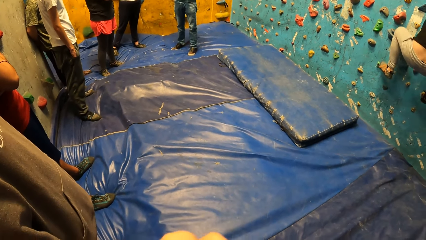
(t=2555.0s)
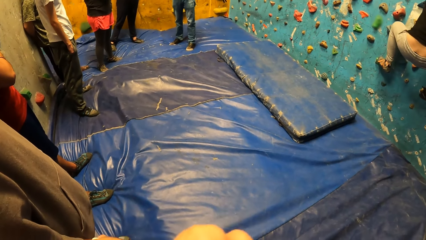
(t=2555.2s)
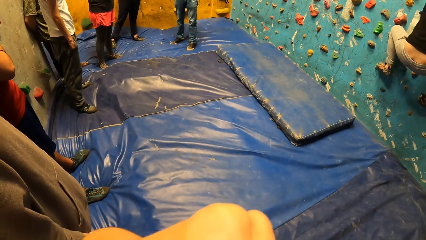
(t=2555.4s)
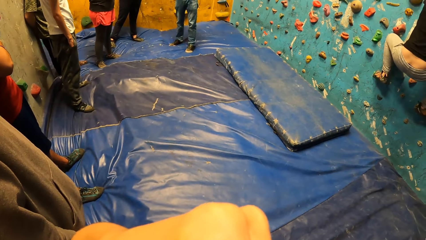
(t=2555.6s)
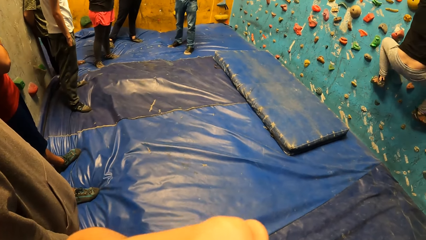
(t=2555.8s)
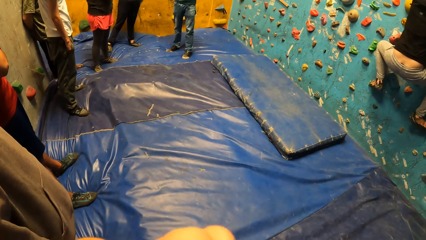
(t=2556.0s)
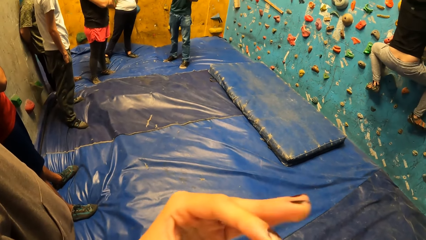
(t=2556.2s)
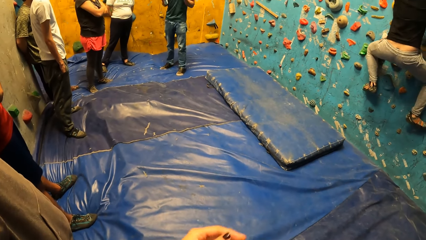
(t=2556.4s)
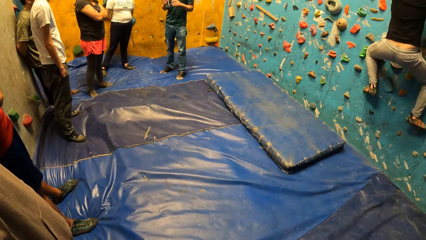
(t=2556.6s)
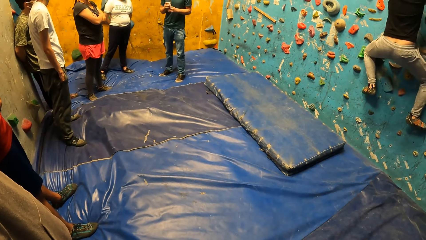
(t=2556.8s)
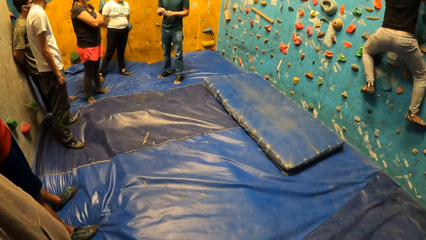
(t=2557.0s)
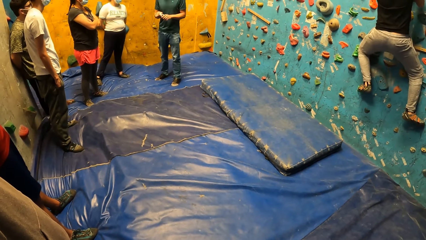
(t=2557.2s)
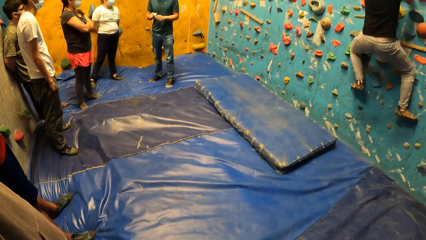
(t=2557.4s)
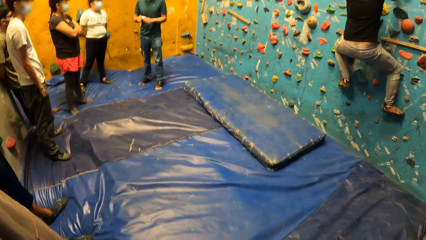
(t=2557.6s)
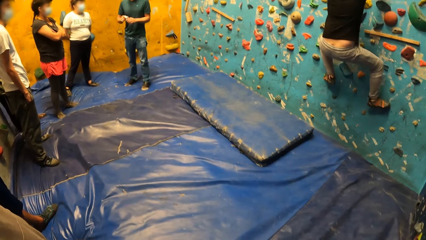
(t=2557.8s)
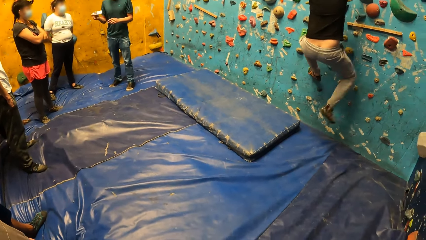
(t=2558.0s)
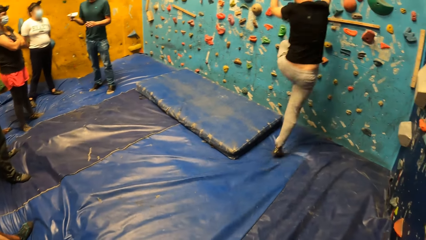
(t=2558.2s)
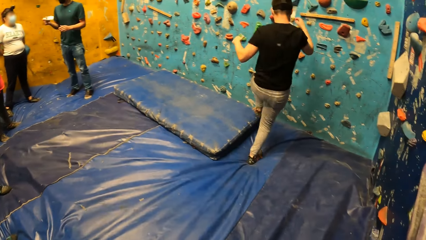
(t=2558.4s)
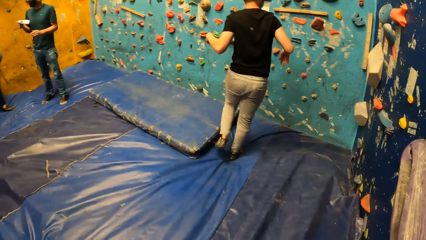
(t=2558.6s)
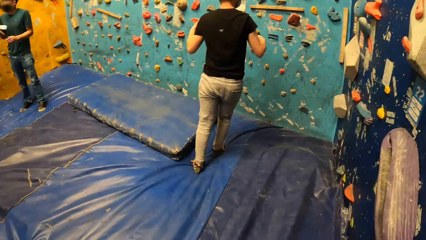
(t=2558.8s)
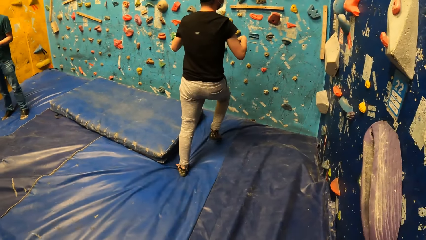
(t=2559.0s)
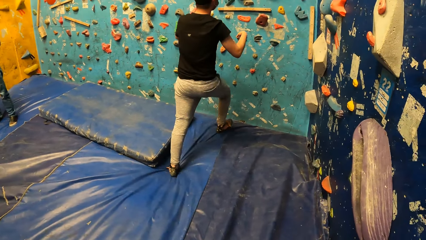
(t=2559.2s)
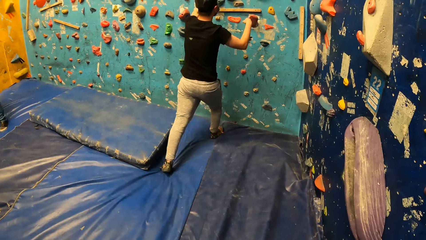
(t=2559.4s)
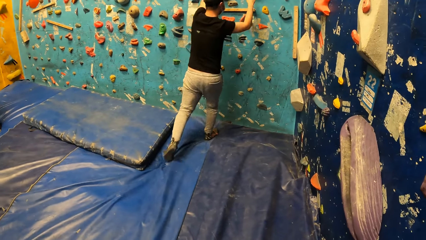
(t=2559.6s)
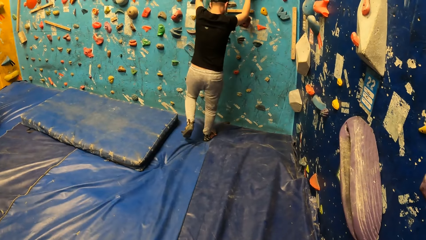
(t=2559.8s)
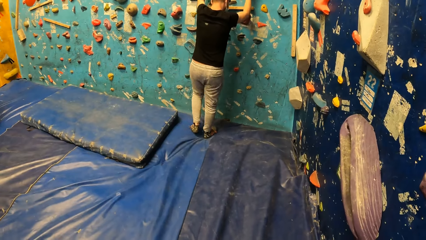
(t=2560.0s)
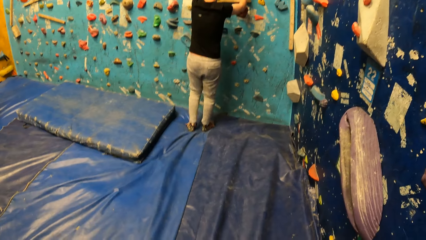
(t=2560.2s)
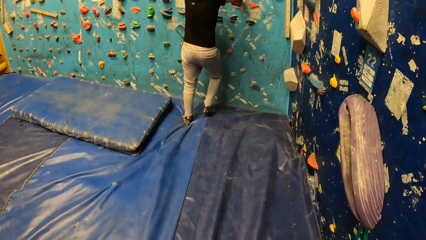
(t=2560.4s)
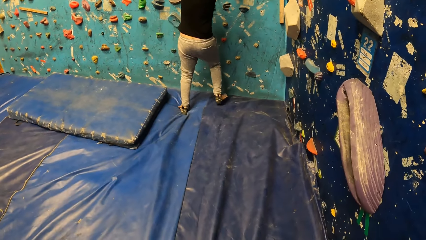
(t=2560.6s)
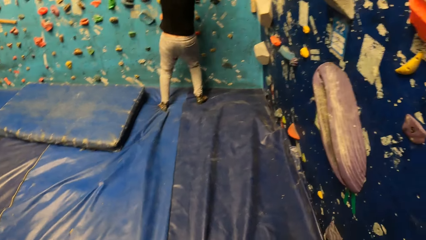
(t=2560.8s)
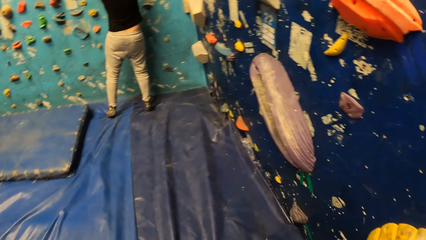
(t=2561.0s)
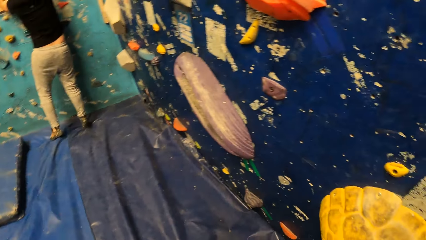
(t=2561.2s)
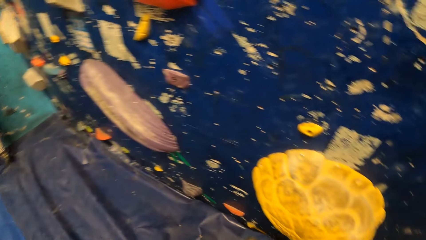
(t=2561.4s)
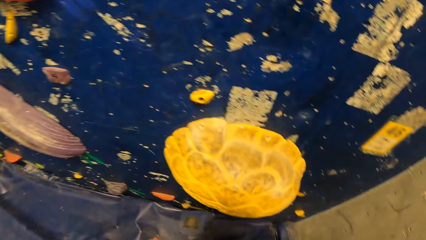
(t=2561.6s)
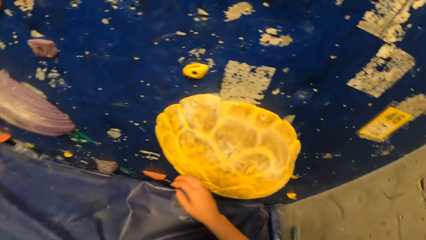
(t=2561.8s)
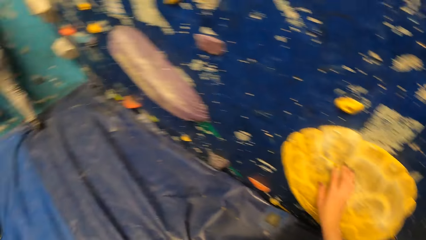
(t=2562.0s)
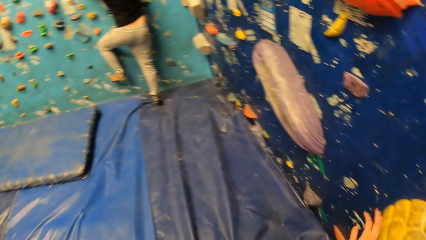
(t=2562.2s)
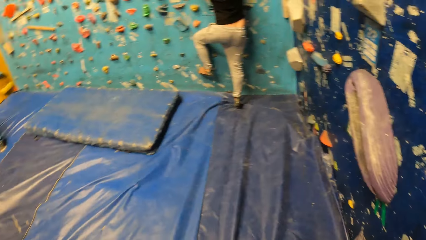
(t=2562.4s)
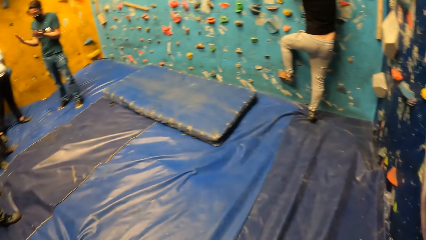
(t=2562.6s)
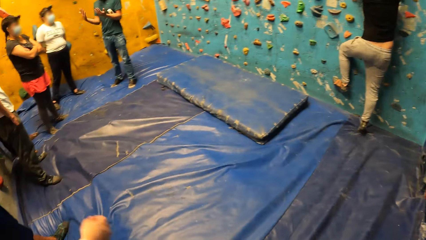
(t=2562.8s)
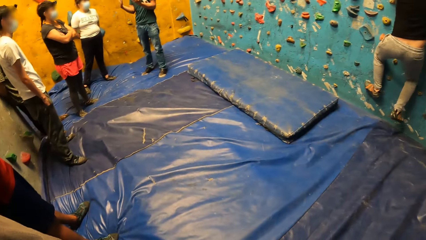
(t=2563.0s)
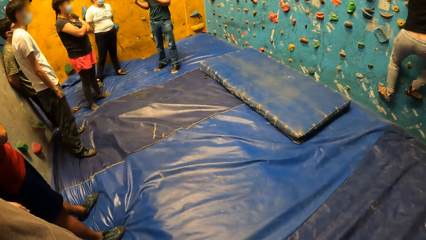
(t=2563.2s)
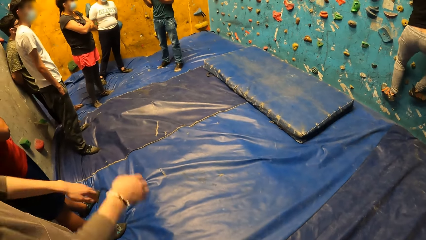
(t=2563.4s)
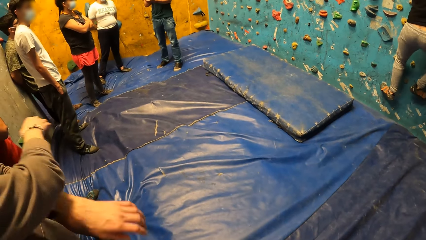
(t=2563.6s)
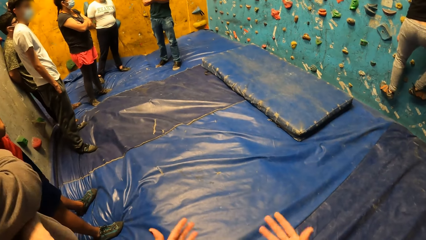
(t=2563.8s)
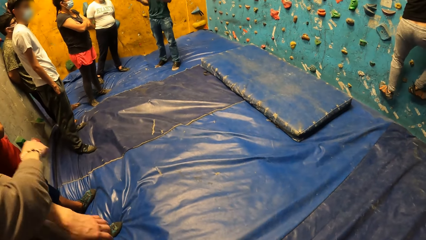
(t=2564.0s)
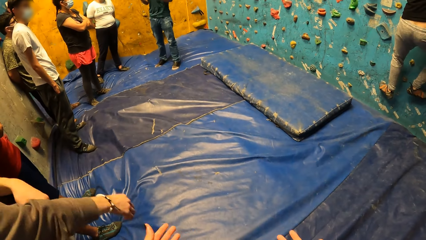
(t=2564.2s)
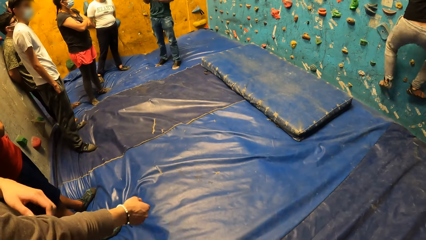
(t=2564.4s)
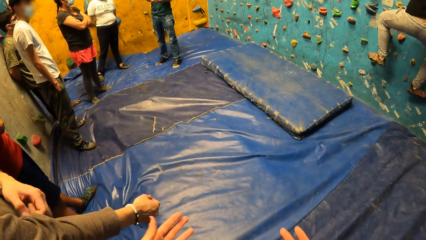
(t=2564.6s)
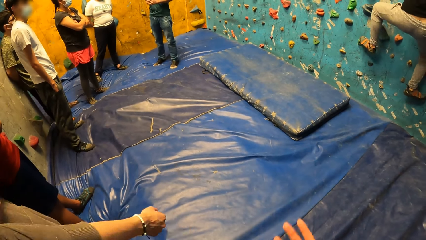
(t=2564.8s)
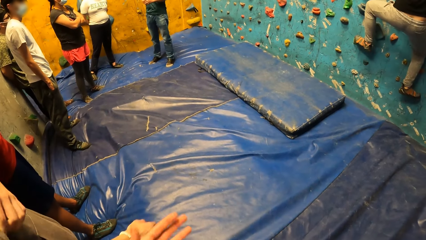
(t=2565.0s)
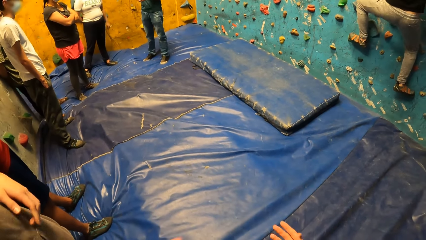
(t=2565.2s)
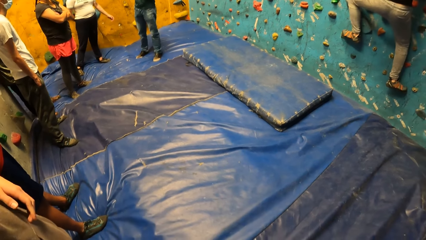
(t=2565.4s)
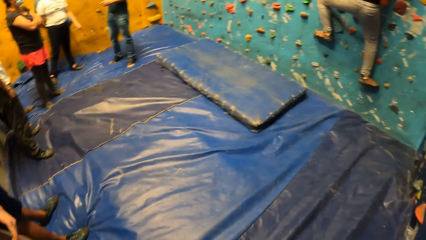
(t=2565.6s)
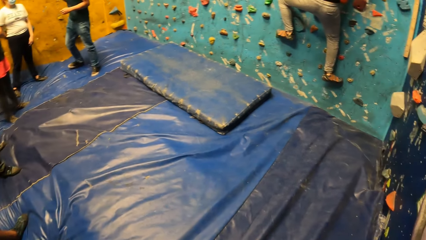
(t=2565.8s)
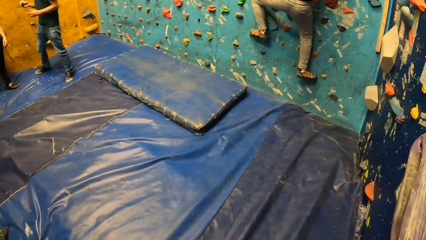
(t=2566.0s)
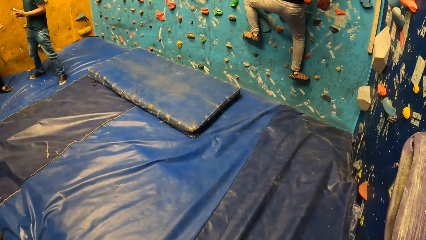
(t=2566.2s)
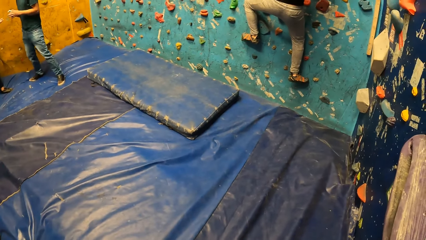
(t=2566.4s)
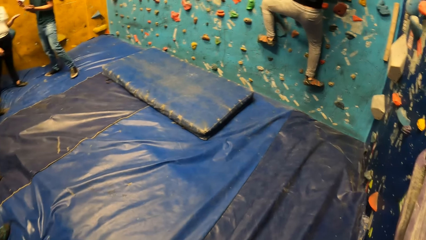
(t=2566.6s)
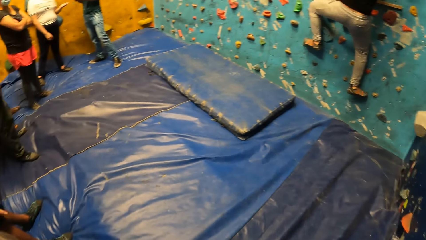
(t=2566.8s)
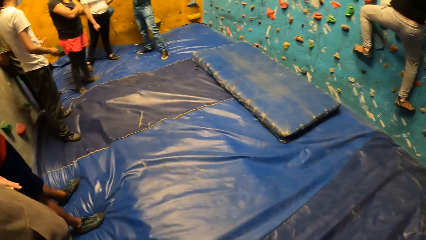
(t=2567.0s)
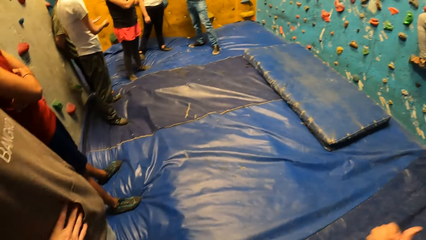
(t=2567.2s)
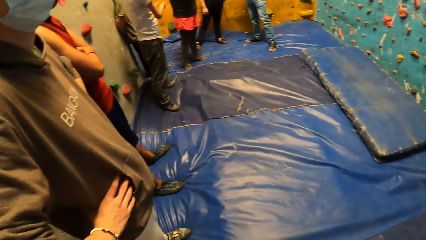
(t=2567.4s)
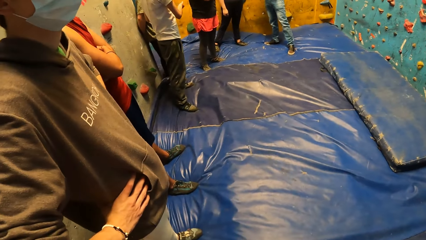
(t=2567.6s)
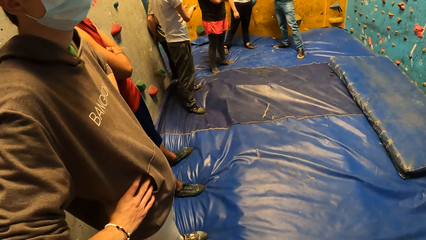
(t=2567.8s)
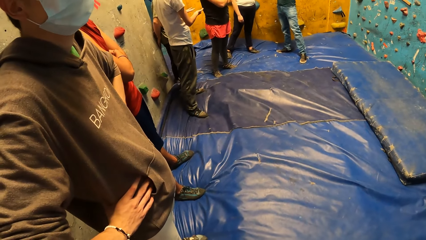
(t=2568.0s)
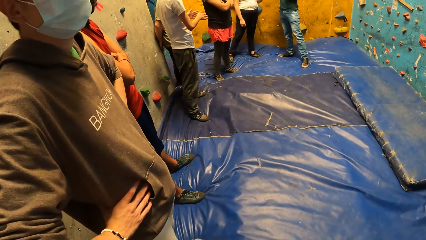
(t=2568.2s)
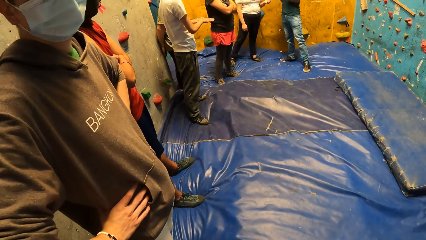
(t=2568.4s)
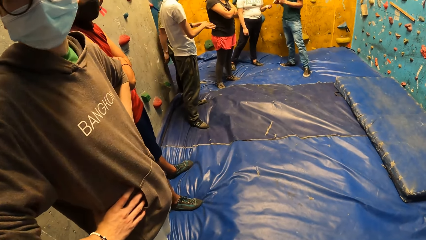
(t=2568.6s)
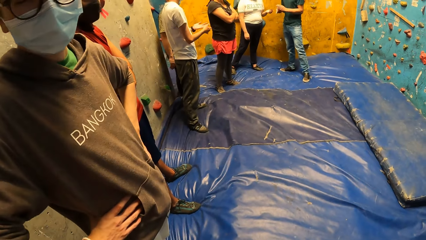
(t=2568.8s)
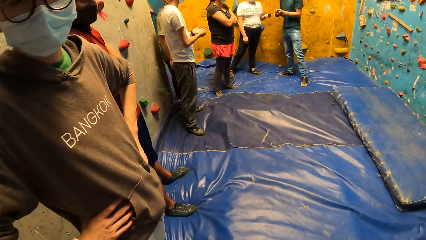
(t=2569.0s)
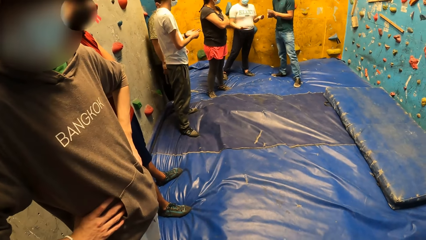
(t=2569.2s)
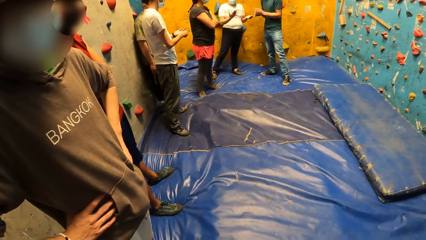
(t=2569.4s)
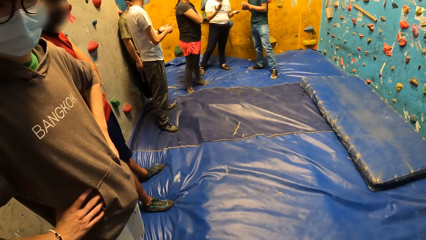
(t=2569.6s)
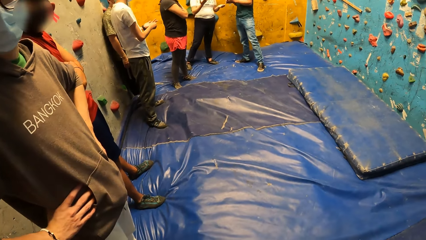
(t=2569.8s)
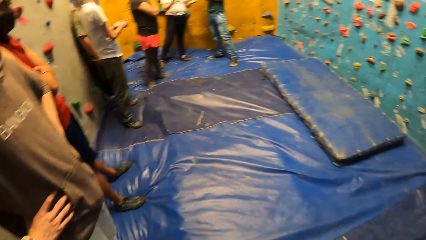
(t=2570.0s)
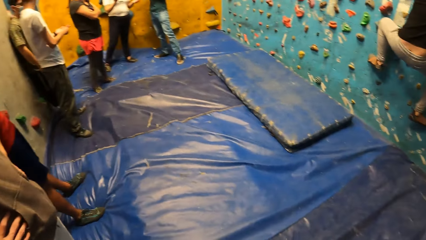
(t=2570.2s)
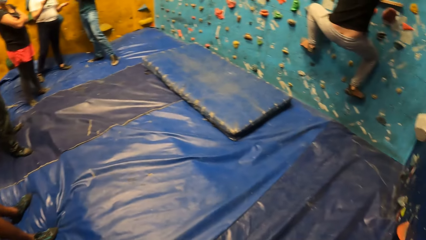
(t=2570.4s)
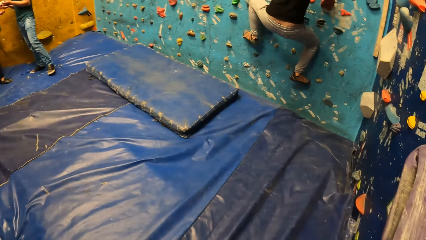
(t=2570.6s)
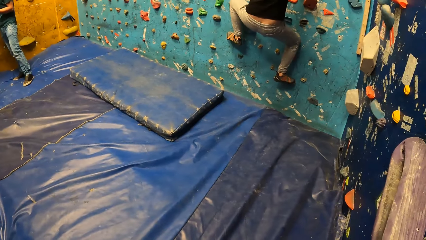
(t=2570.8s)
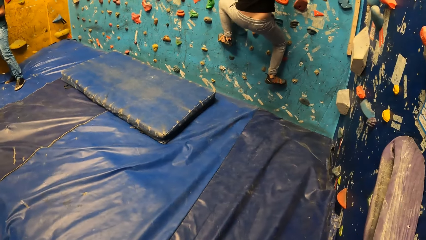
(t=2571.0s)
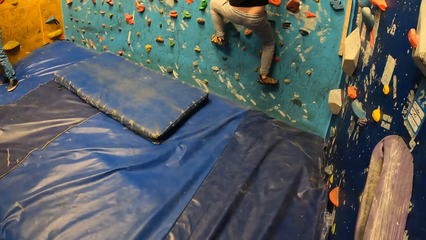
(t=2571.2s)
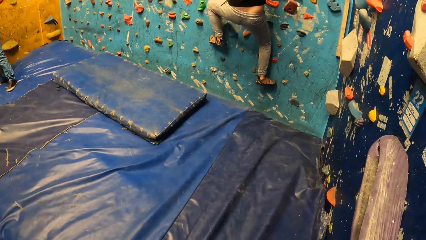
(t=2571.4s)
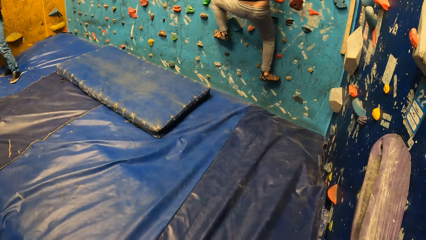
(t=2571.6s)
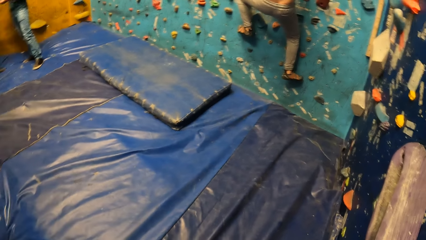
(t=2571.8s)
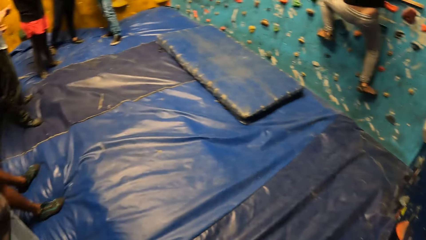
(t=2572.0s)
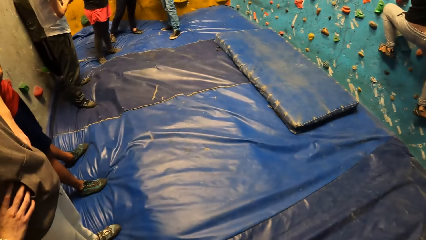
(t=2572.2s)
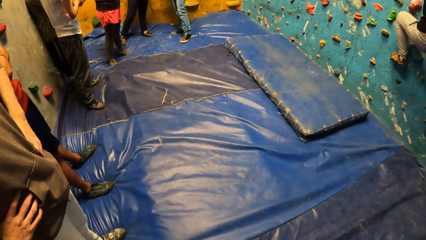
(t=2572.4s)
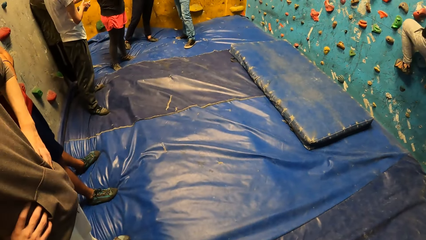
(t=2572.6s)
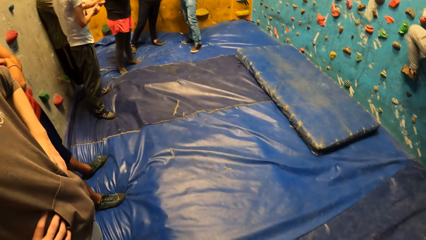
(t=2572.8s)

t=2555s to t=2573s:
A man tightens a chalk container in his right hand. The man shakes the chalk container in his right hand. Another man gets down from the wall. The camera wearer looks around the building. The other man climbs the wall. The camera wearer uses gestures. Another man rolls up his right sleeve with his left hand. The camera wearer talks to another man. The first man applies chalk from the container in his right hand to another man's left hand.
